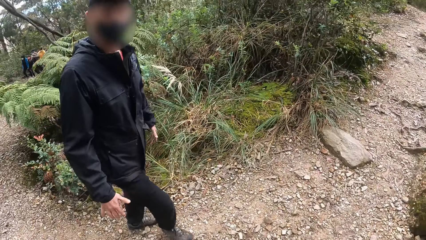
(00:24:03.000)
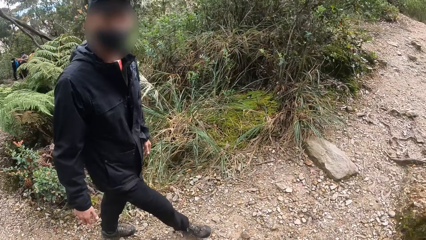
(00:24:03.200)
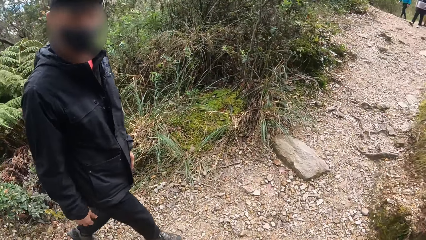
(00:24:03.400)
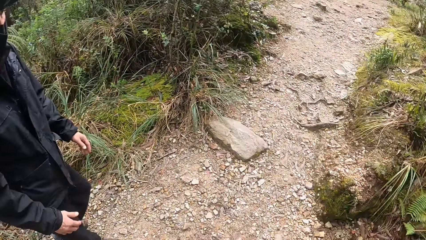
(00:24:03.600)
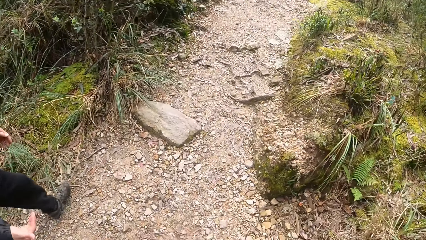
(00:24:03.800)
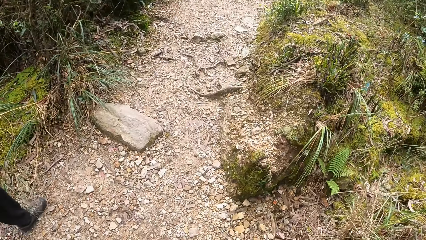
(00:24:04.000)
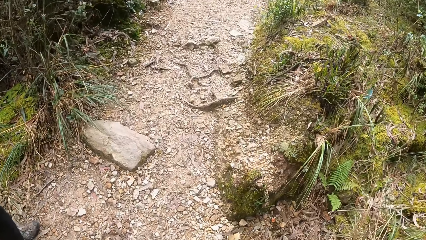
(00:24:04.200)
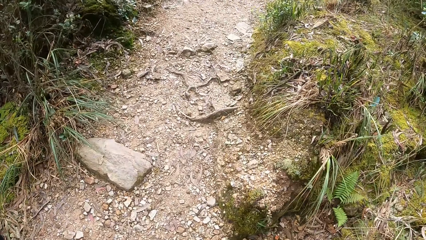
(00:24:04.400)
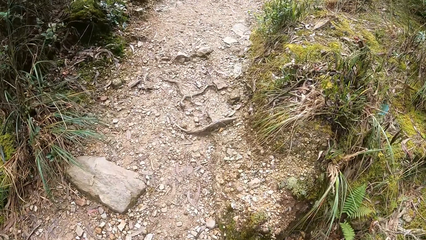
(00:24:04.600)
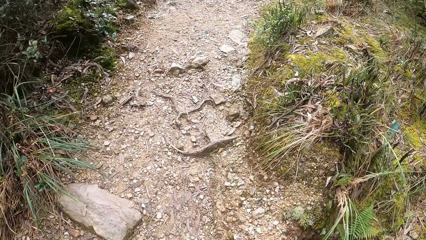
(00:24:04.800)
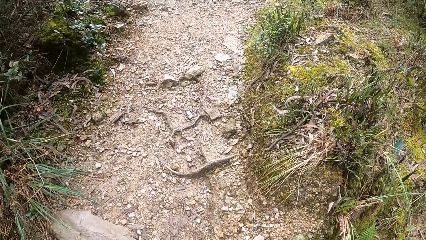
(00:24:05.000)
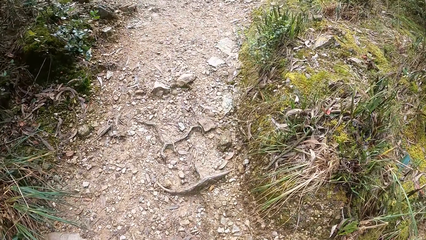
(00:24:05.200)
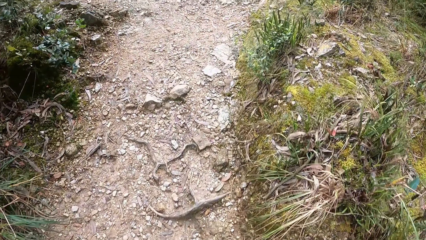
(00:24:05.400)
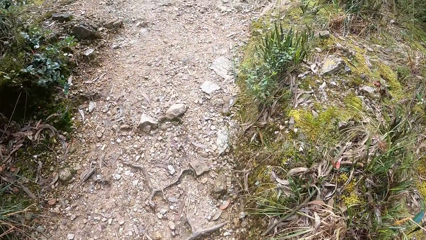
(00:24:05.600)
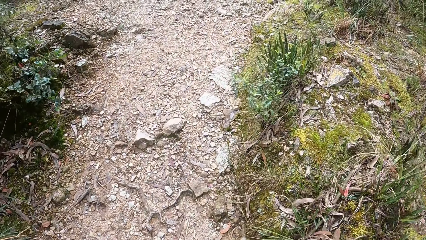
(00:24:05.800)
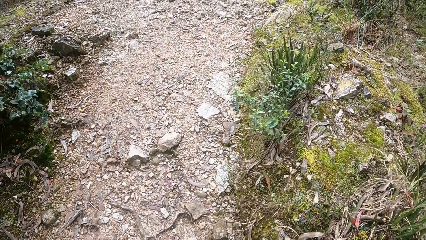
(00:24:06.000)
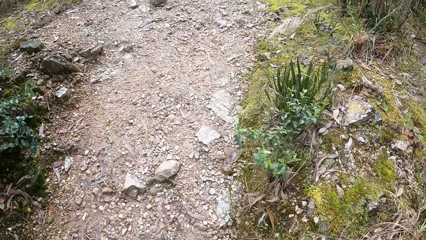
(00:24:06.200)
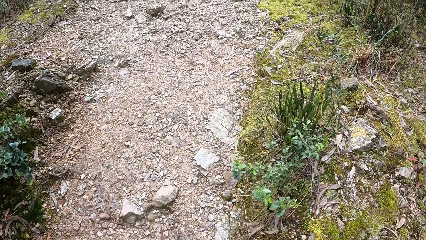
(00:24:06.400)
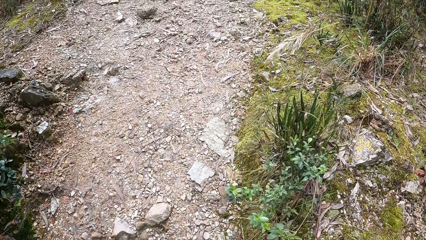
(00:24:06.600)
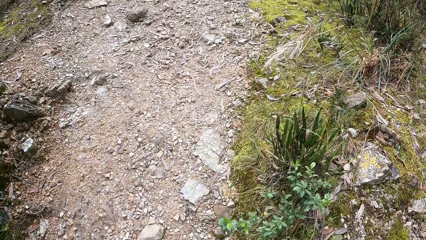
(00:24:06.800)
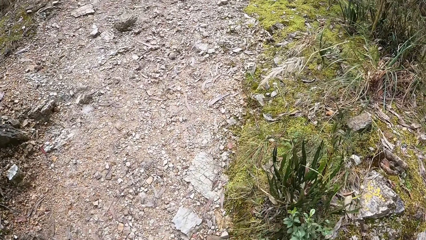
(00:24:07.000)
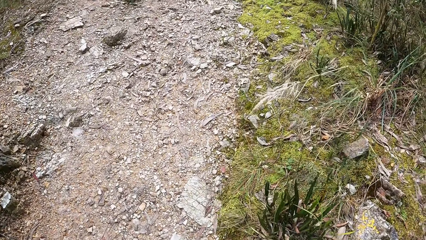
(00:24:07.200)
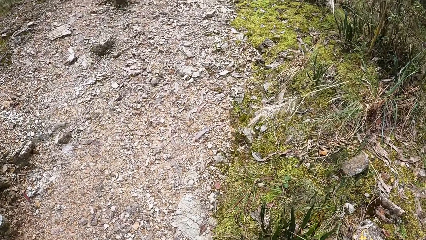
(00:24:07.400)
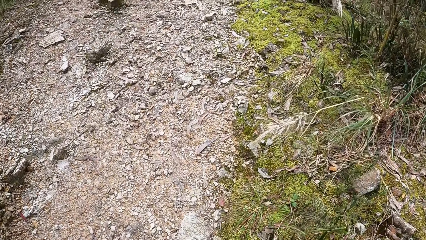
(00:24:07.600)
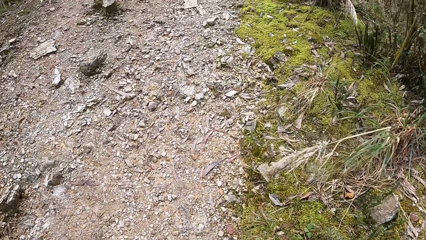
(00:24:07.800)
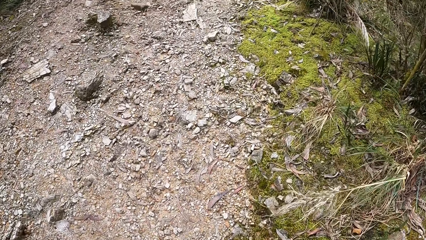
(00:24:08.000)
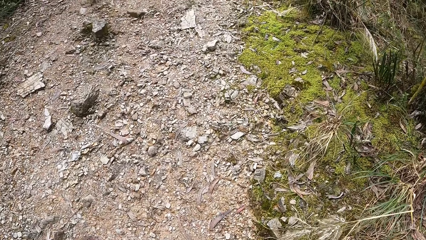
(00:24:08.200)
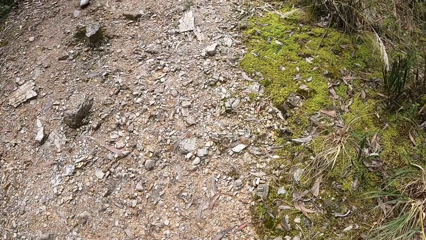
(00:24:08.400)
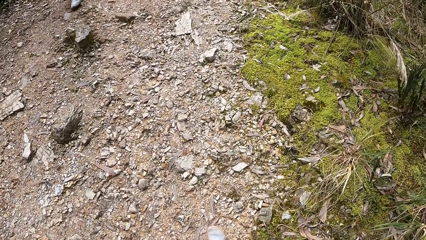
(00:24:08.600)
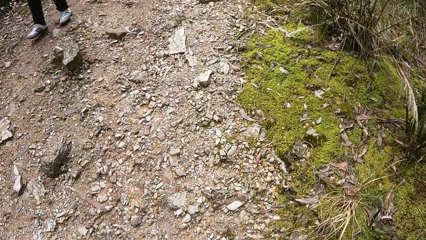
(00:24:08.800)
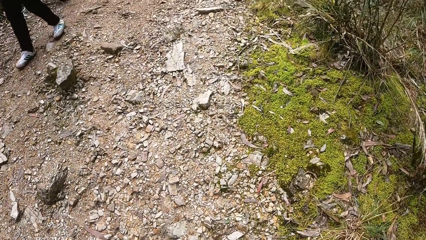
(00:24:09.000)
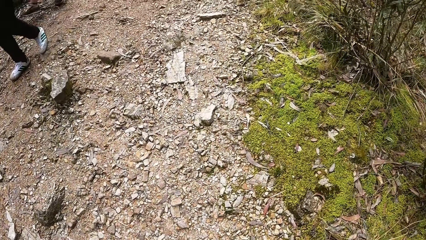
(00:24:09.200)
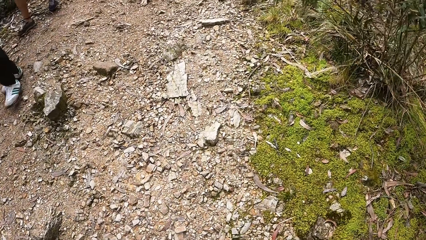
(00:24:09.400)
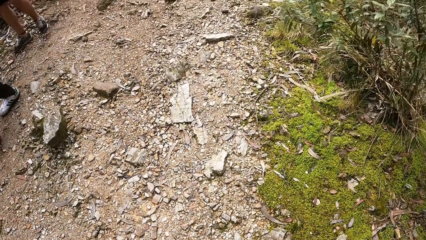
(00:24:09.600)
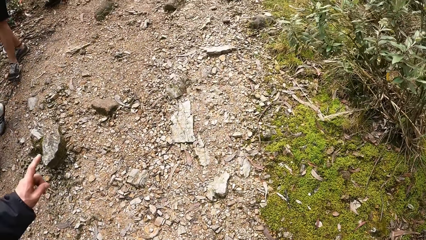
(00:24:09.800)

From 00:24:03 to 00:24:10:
The man touches his jacket with both hands. The camera wearer looks at the man. They walk.

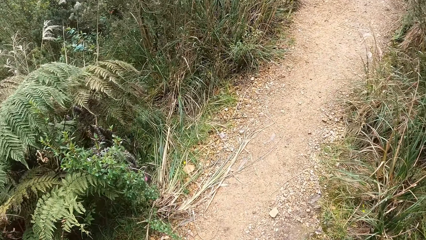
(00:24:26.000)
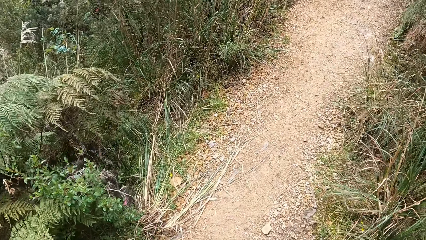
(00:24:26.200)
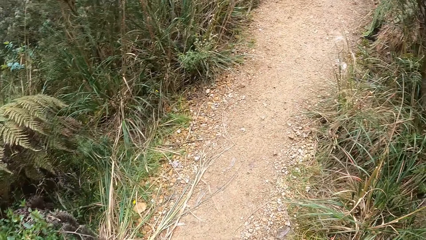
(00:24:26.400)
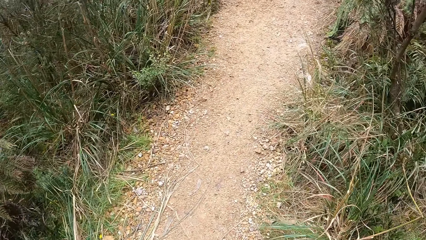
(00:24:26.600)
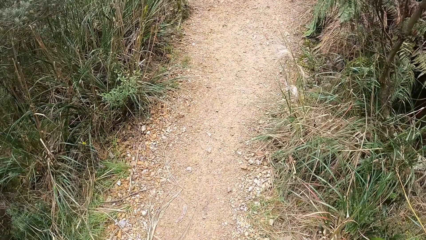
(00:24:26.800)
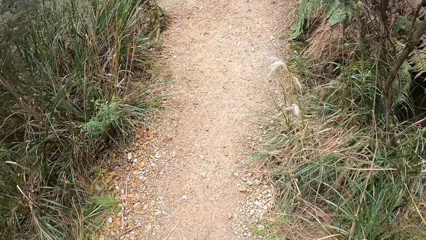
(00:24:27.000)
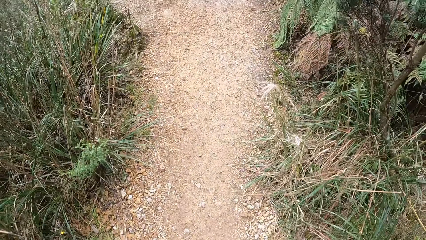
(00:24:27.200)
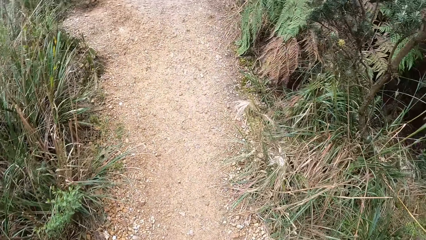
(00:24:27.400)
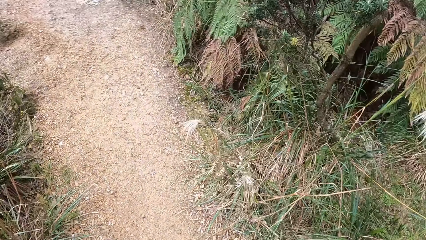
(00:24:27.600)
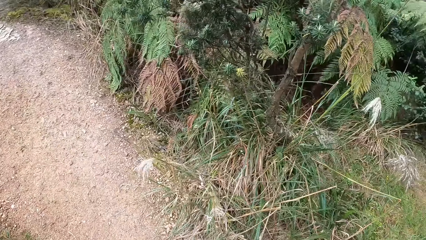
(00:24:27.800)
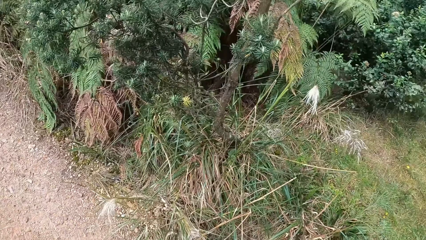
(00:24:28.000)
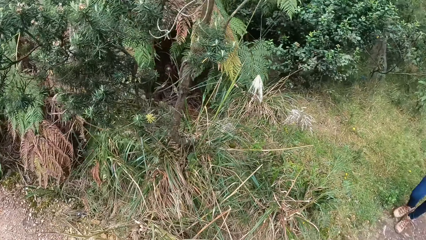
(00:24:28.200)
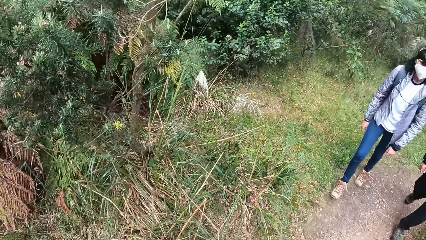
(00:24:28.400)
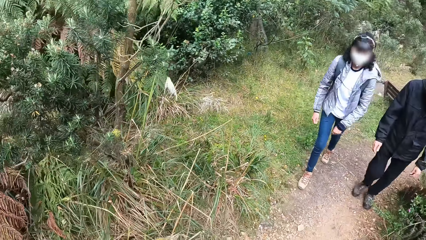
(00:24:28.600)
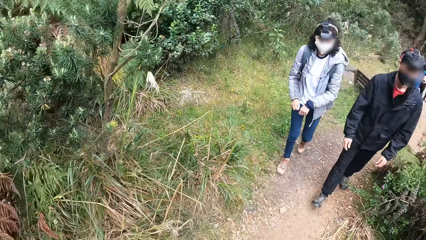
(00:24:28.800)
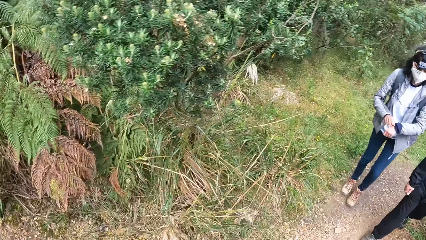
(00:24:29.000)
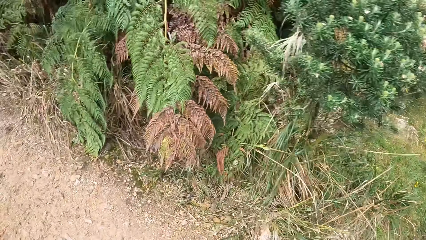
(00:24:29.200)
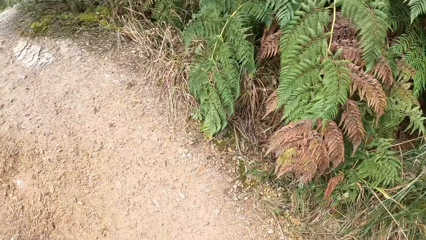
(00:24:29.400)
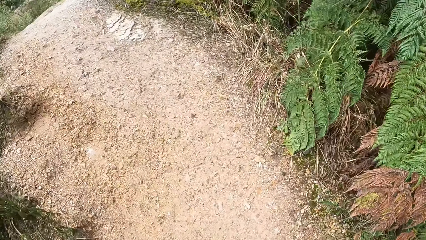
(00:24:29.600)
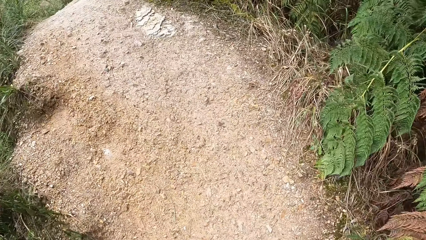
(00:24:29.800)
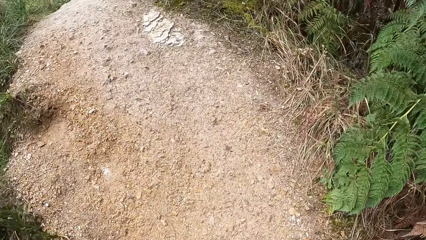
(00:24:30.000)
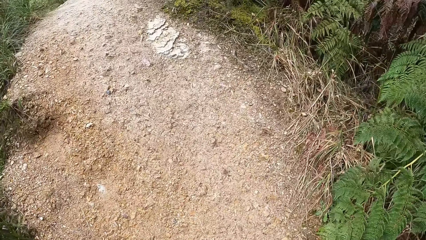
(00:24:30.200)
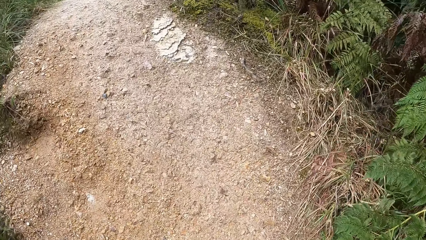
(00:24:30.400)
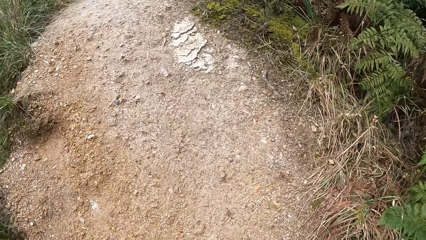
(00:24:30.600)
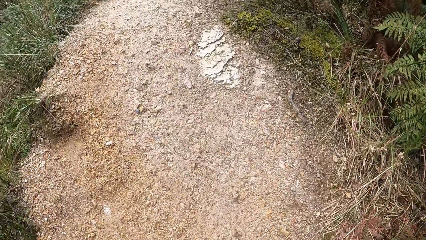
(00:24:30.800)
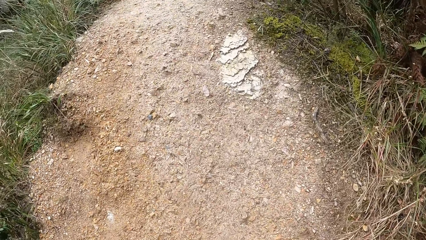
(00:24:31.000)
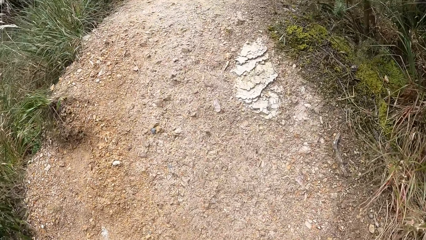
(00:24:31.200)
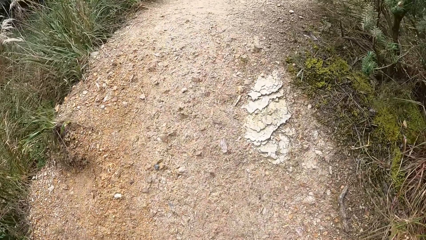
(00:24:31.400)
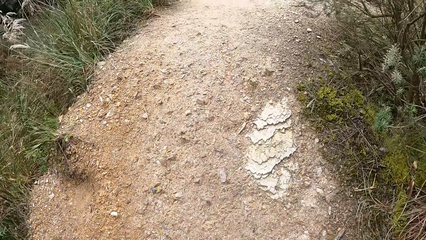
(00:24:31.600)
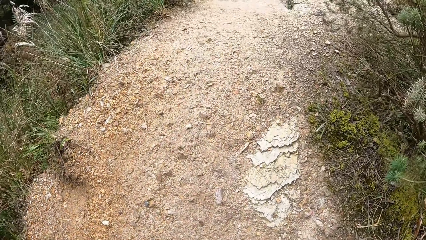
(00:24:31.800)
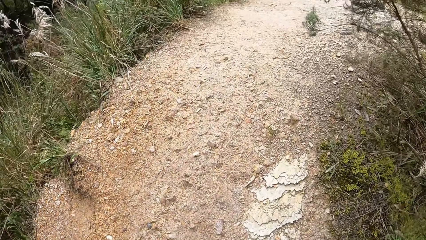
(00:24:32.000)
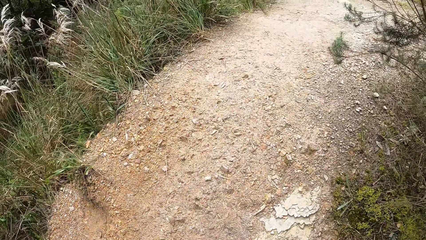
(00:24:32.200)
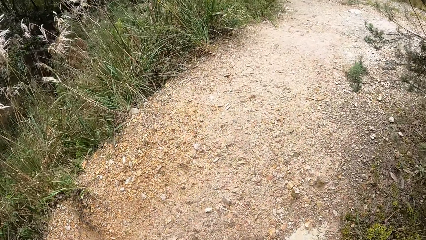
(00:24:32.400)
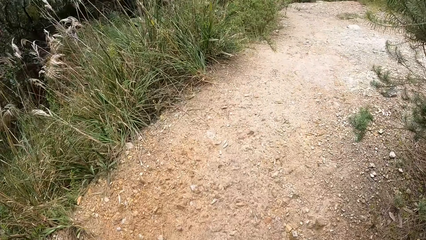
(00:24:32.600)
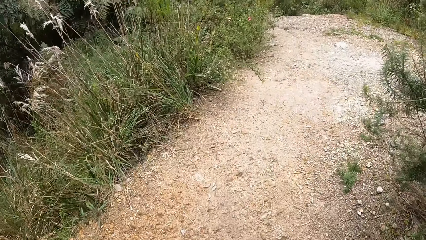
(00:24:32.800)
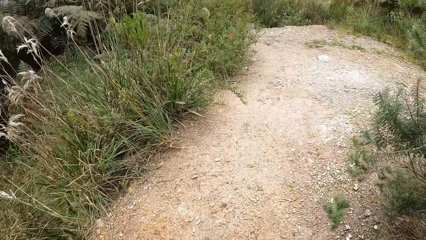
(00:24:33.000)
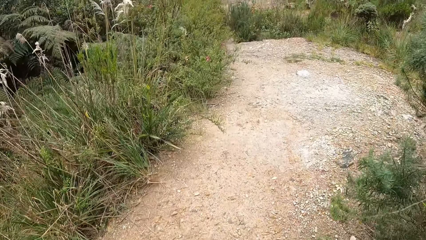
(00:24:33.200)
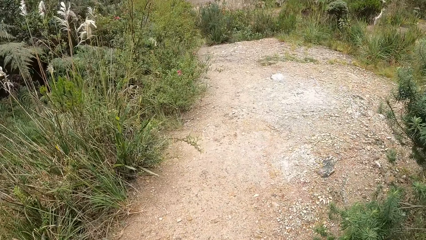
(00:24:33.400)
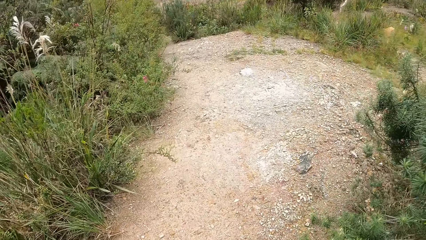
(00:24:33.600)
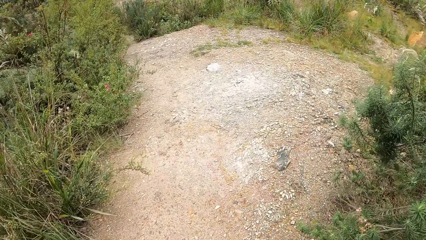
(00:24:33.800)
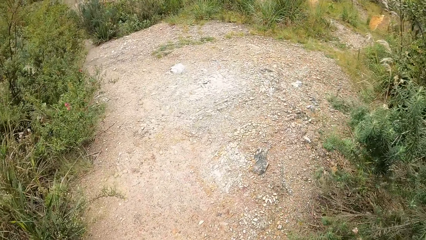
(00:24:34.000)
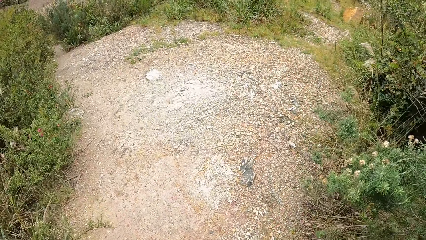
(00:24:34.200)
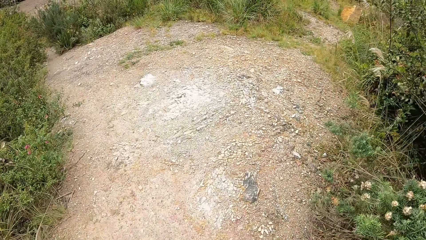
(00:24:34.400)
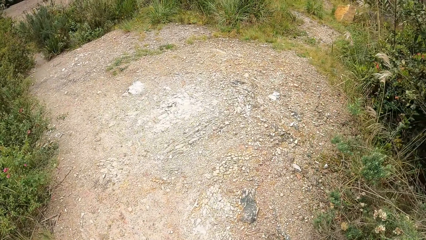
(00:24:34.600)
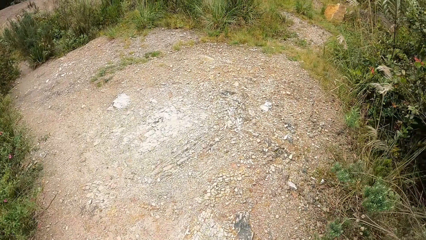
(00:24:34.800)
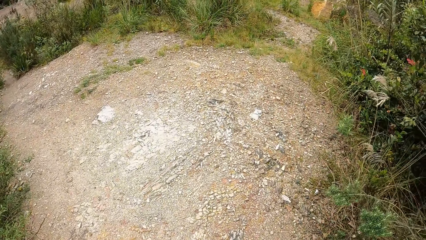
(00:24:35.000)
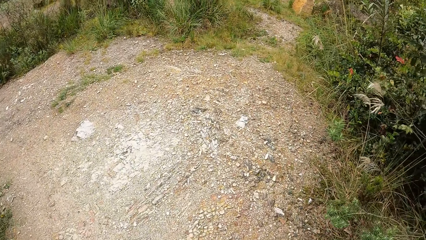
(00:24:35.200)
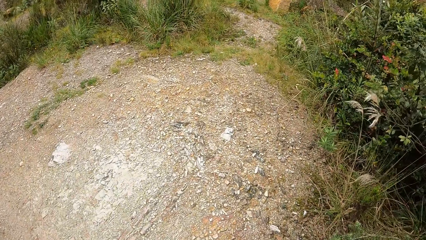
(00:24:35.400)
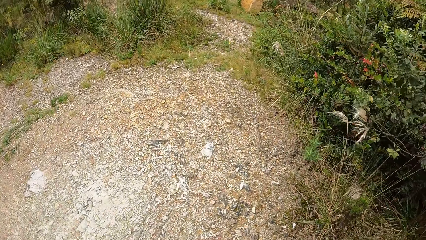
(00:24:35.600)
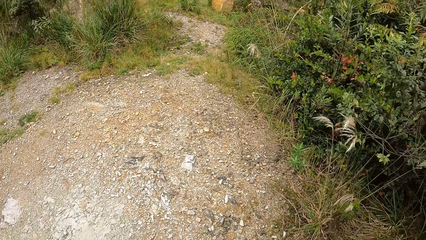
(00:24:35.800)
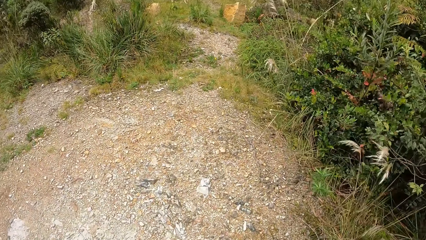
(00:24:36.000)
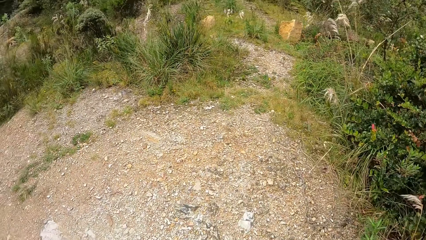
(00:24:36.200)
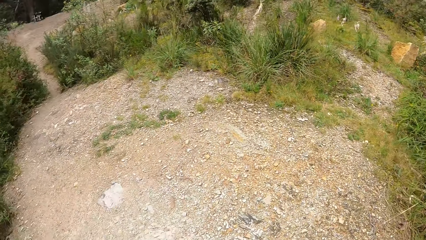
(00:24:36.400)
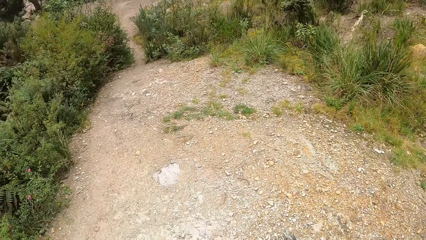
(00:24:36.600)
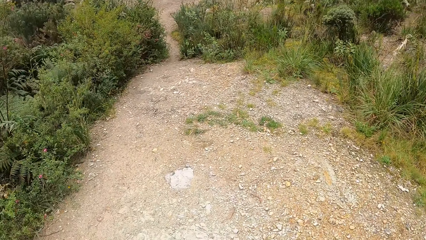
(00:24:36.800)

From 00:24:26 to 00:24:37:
The camera wearer looks around. They walk.
